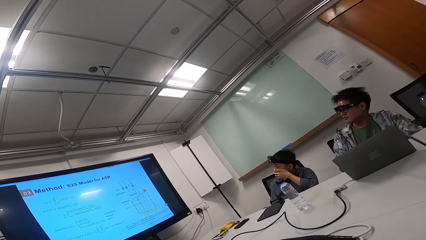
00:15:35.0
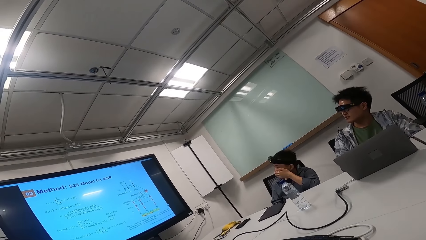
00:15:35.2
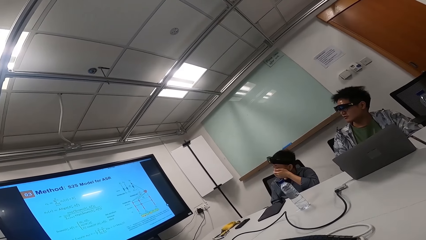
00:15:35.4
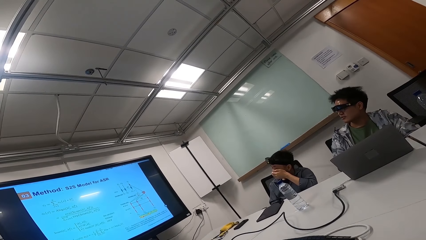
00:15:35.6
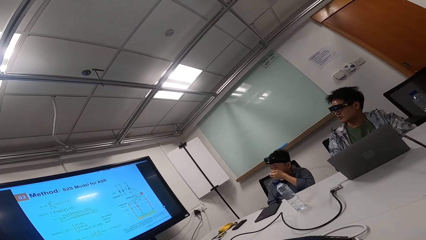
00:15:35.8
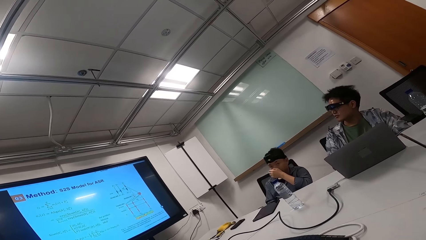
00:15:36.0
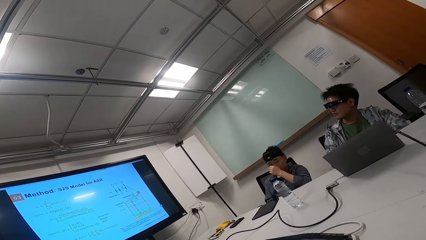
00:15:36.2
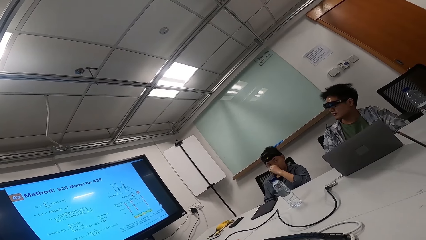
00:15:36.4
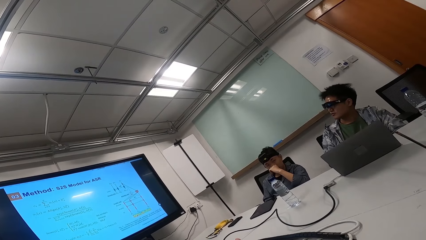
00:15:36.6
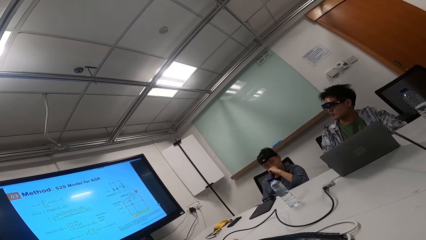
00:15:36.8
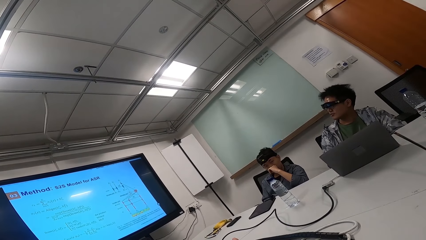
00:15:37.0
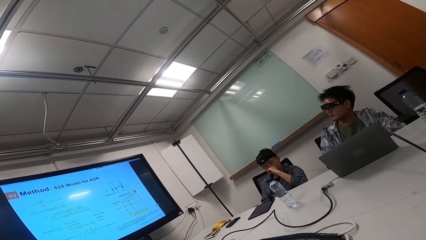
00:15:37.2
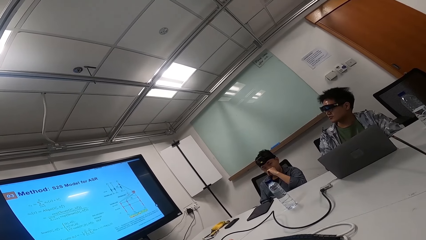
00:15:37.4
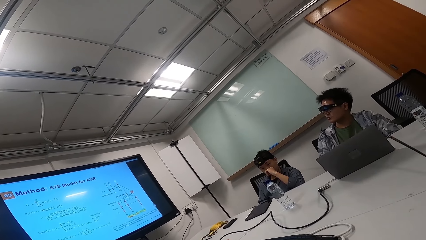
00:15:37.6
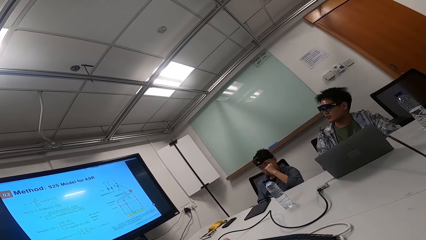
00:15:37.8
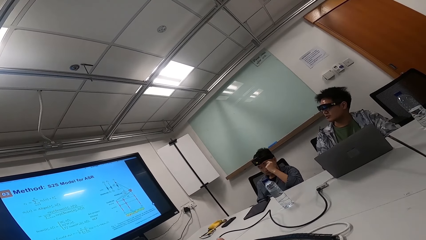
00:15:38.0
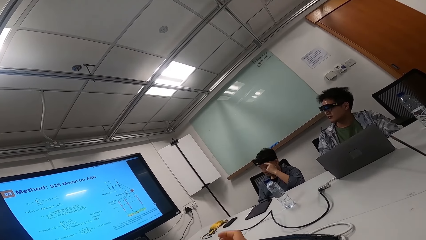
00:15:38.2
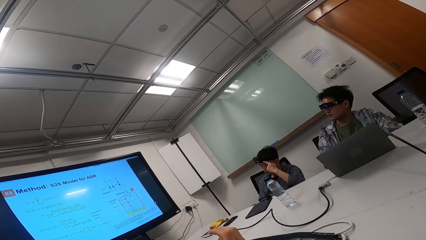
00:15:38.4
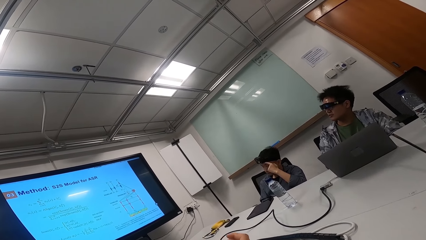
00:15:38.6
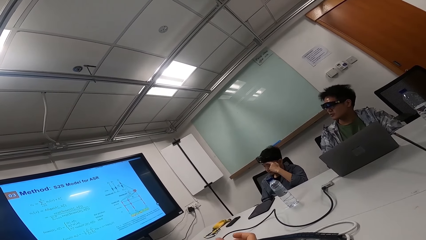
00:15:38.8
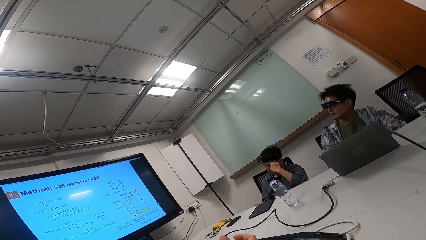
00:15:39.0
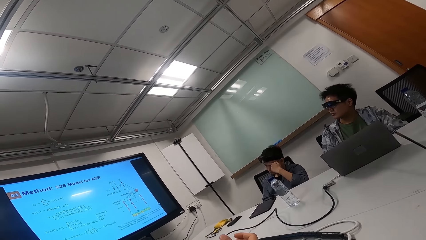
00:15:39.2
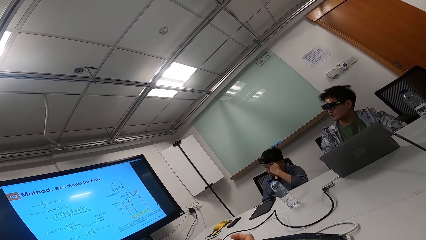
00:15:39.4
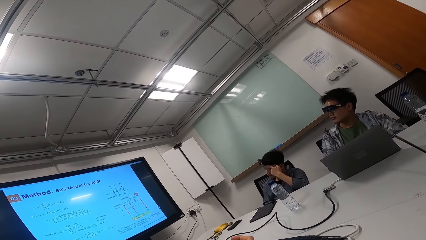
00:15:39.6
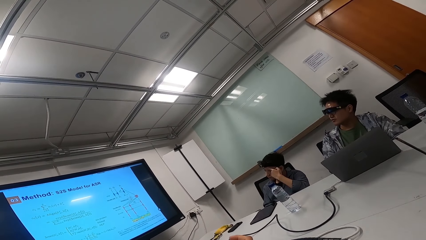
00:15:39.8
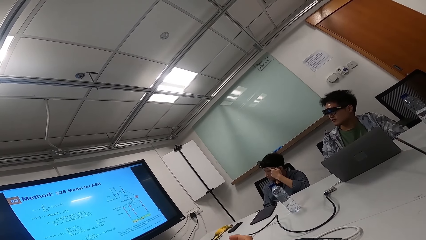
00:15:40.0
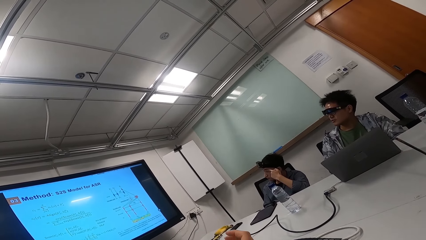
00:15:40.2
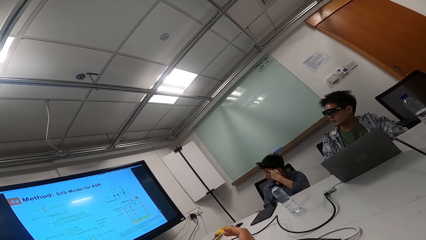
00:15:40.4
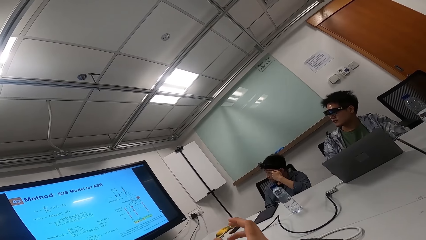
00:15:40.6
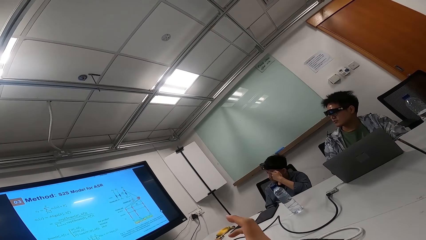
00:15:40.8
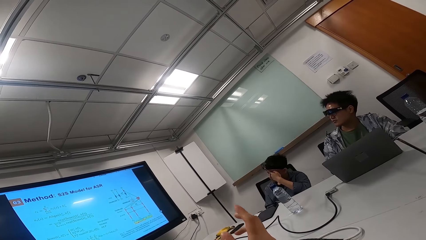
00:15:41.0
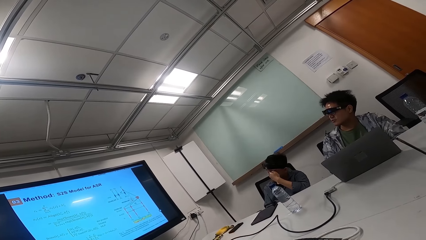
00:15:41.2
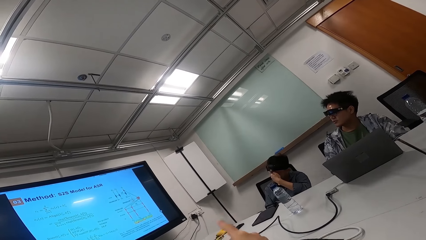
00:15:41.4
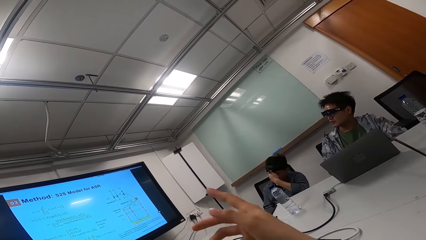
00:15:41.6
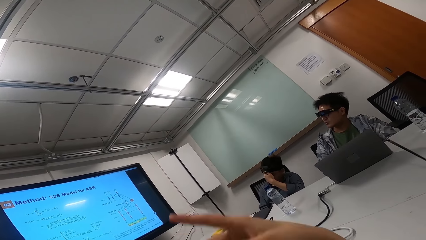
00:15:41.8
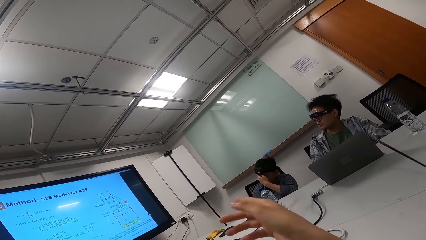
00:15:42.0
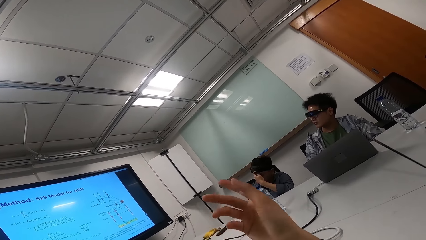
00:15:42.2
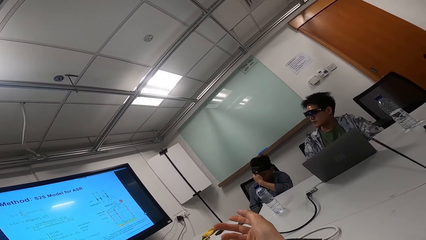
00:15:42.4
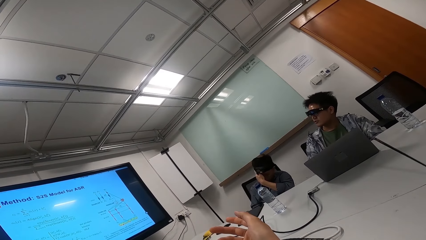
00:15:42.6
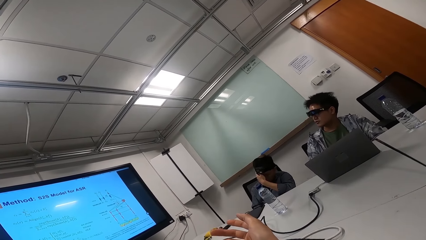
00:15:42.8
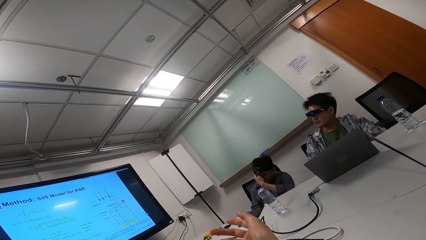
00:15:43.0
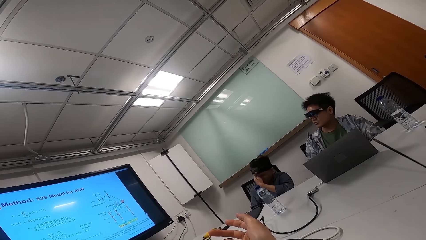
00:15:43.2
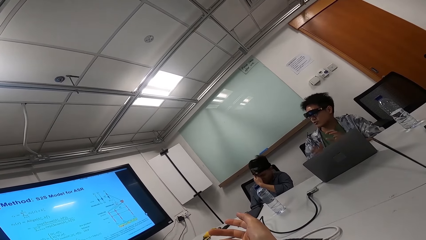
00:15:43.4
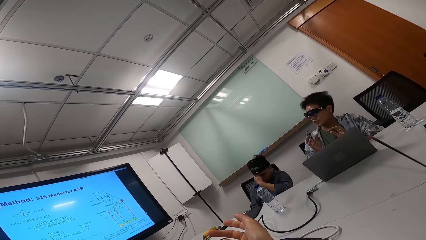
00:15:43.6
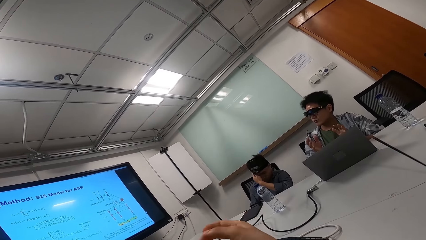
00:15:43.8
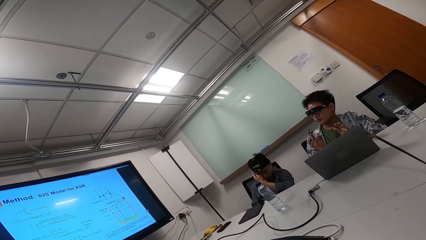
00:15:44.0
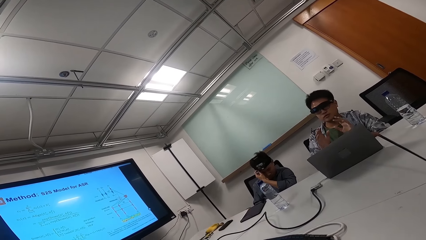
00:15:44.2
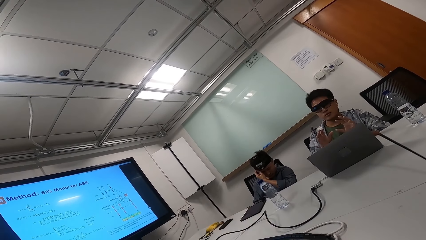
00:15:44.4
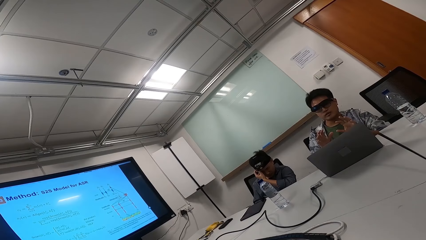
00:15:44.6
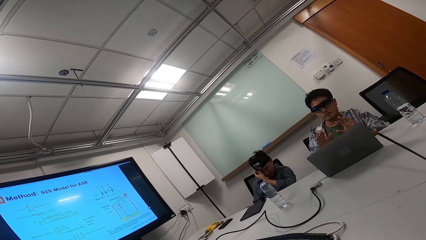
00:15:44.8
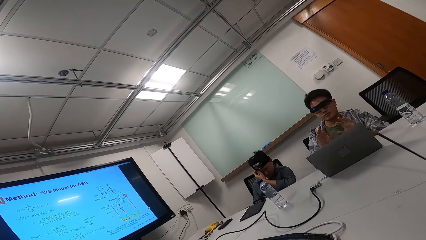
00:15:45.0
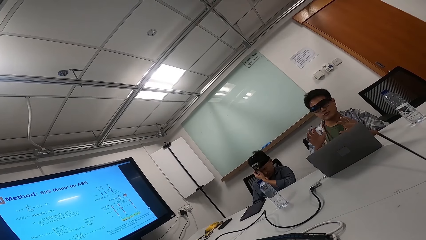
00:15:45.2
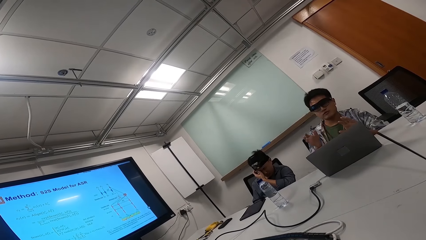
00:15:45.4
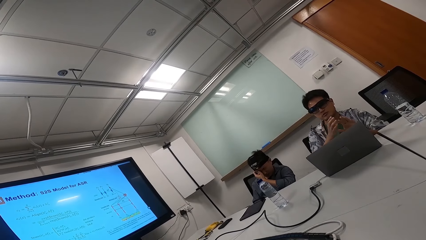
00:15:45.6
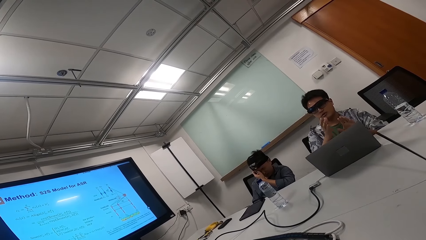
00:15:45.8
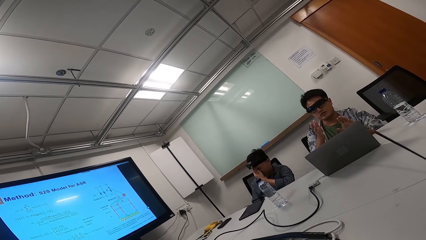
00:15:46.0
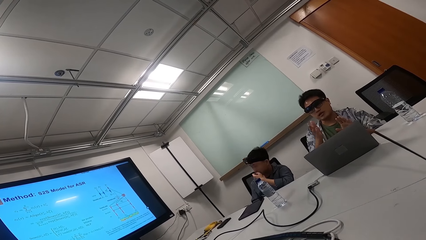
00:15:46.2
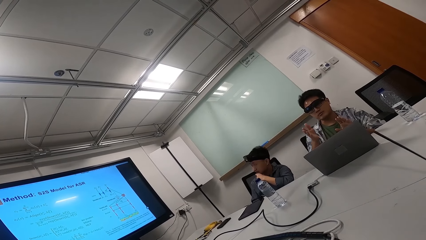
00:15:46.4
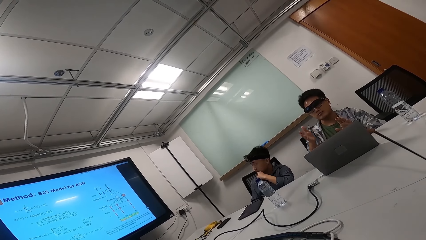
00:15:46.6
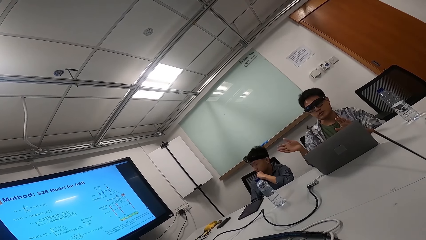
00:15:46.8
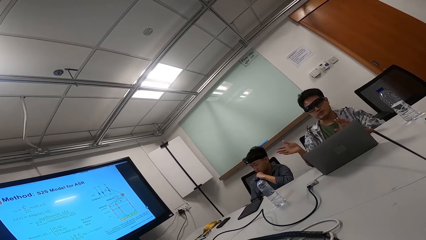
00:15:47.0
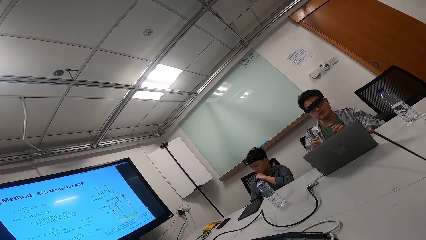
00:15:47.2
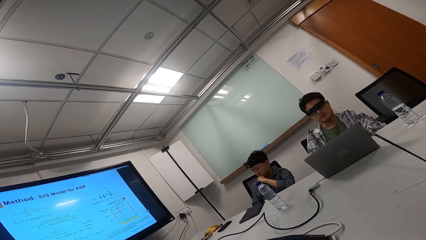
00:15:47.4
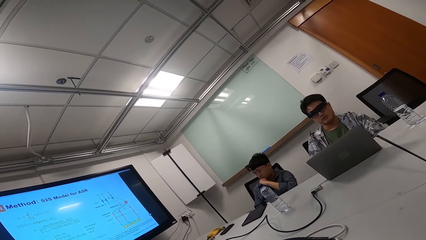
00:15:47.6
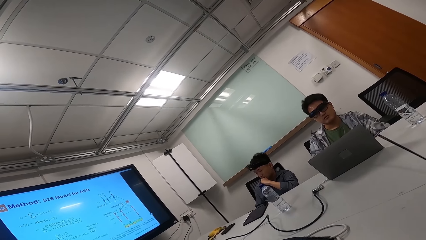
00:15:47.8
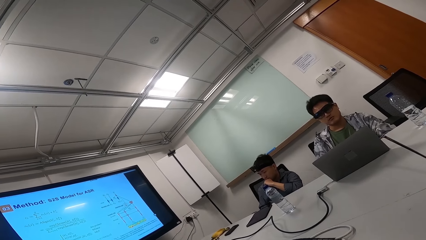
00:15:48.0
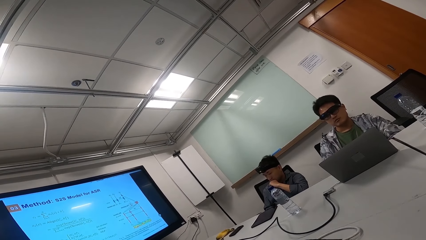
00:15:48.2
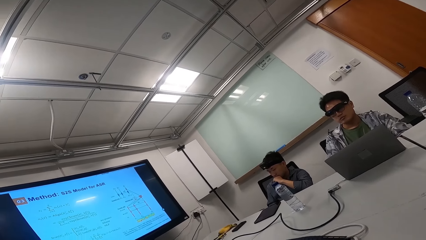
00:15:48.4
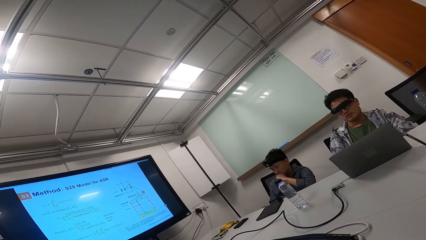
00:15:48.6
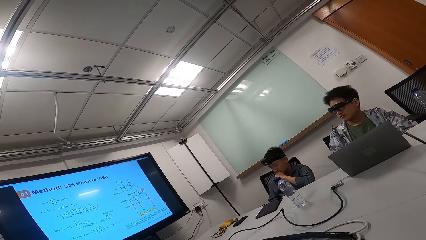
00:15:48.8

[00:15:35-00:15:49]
The camera wearer talks while moving her hands up and down. She gestures to a man. The man talks while moving his hands up and down.
